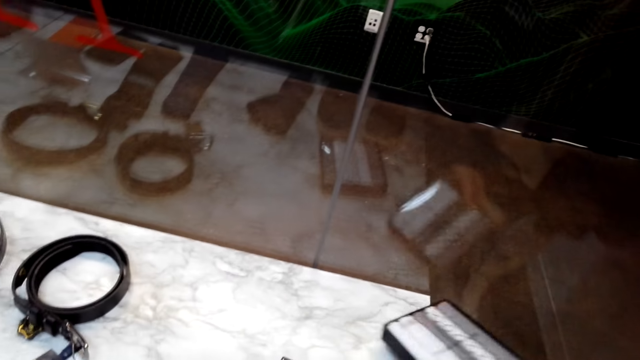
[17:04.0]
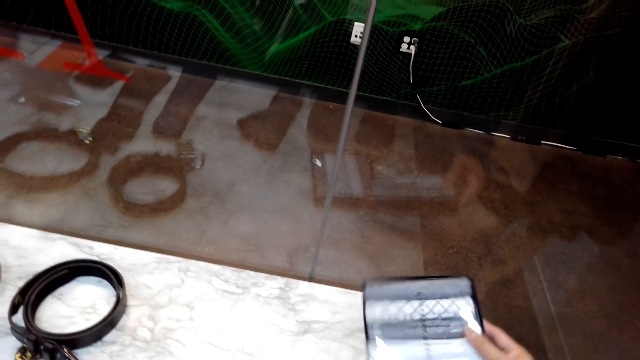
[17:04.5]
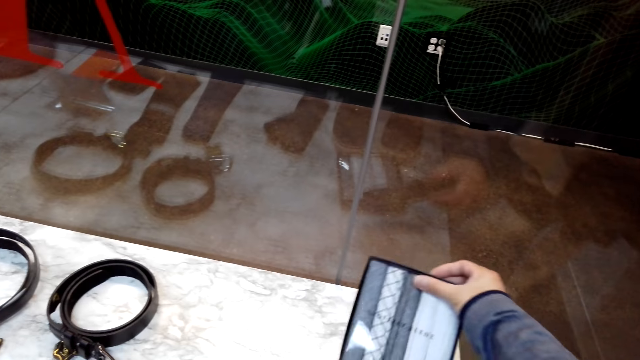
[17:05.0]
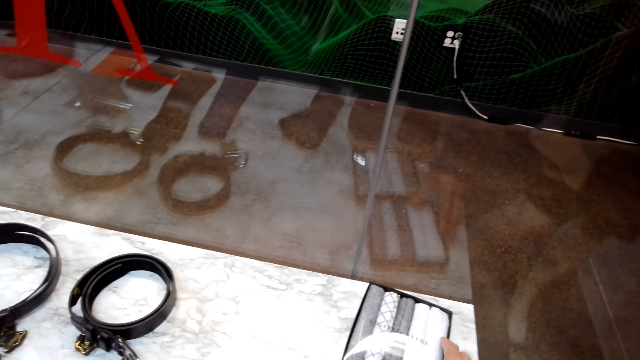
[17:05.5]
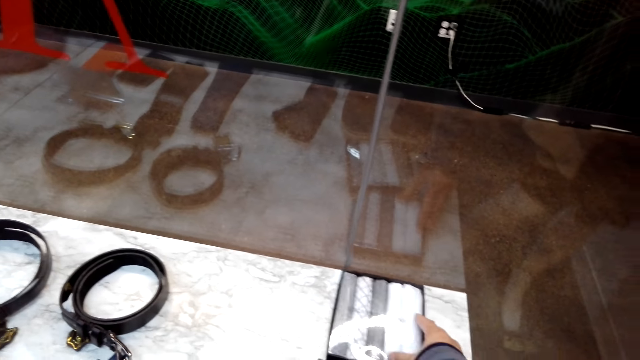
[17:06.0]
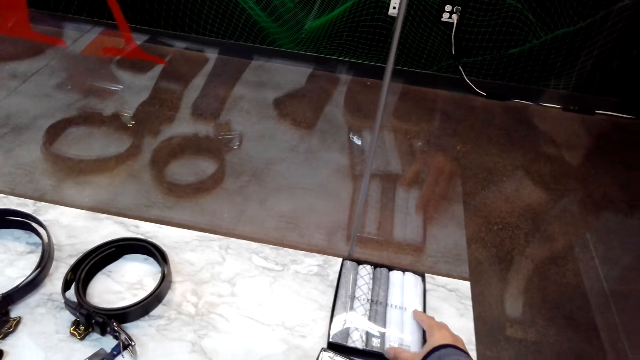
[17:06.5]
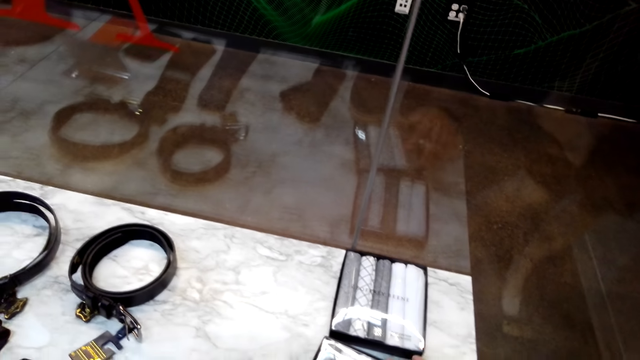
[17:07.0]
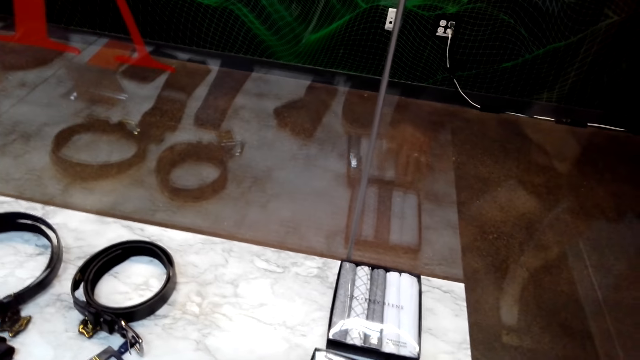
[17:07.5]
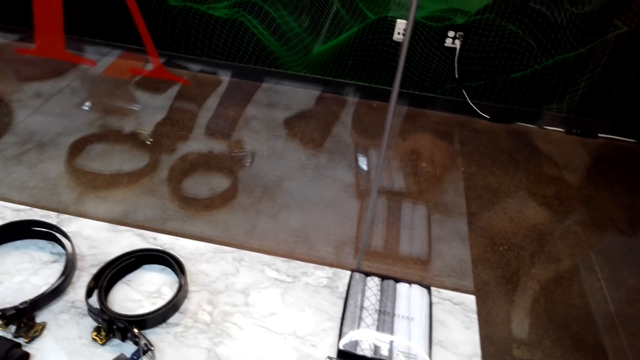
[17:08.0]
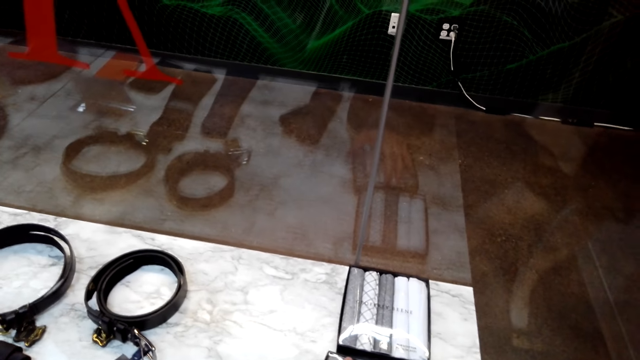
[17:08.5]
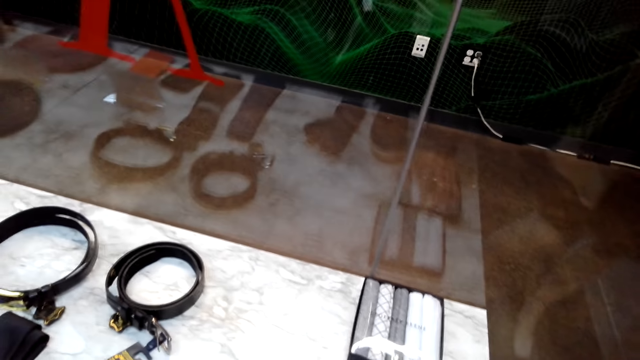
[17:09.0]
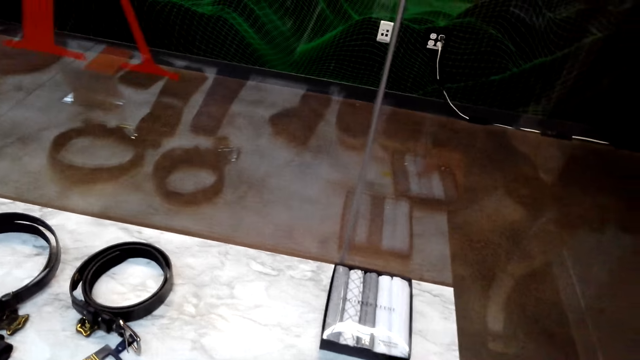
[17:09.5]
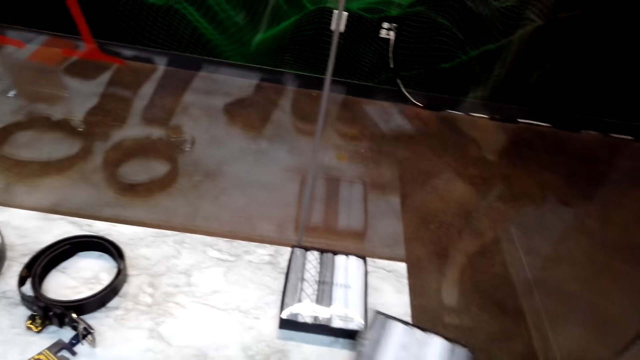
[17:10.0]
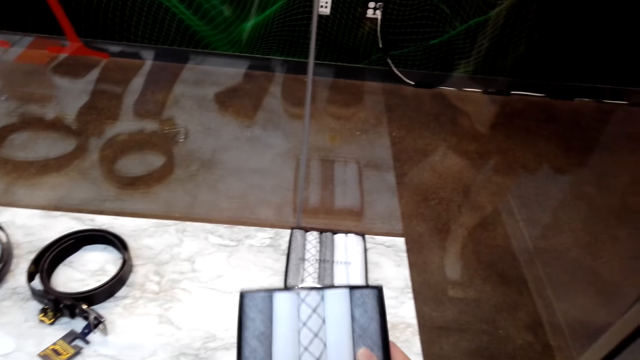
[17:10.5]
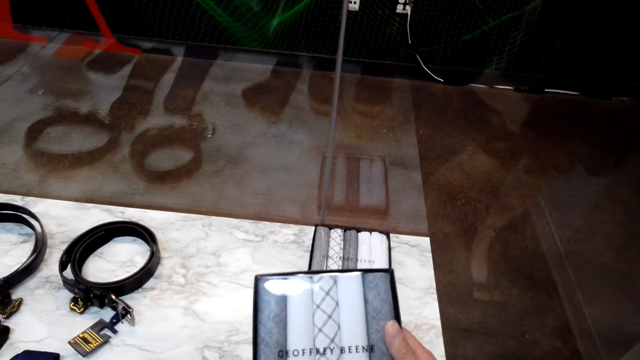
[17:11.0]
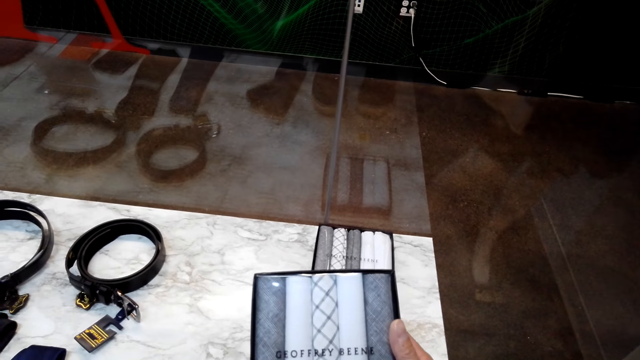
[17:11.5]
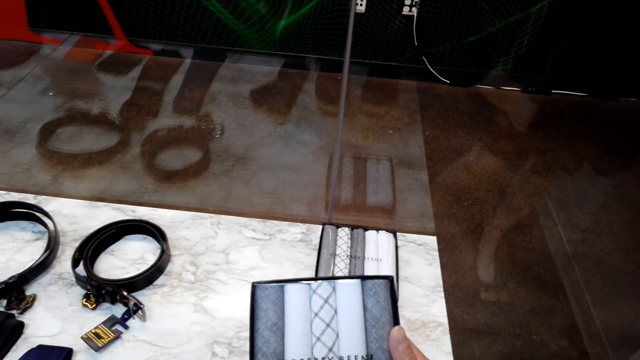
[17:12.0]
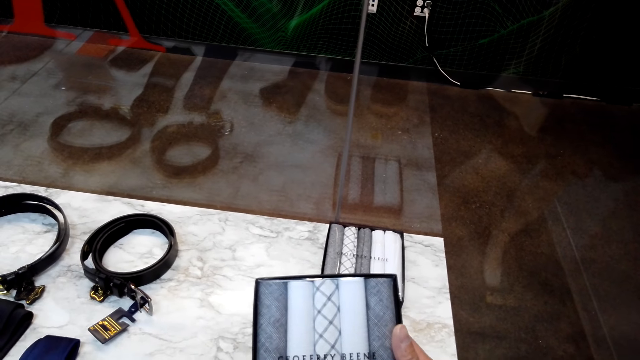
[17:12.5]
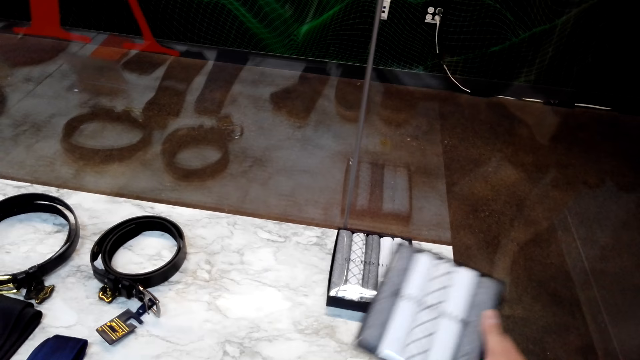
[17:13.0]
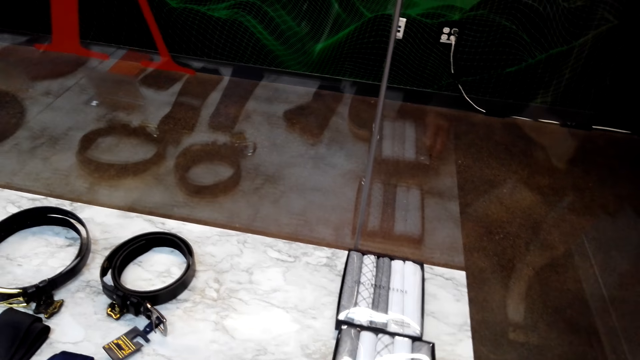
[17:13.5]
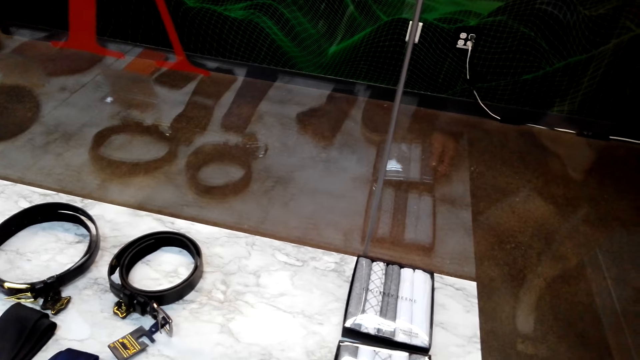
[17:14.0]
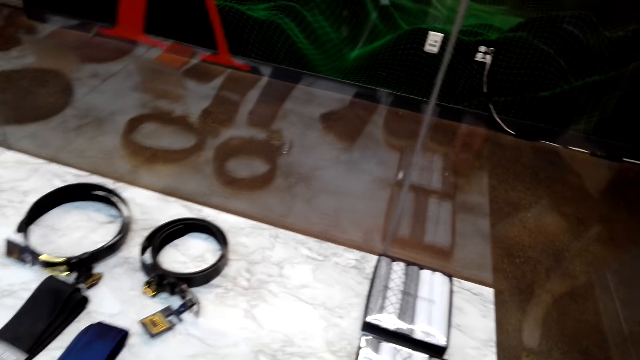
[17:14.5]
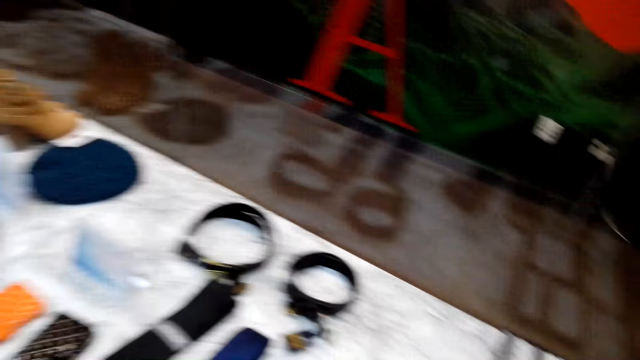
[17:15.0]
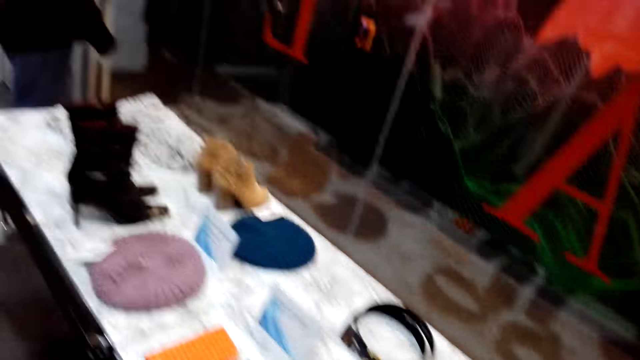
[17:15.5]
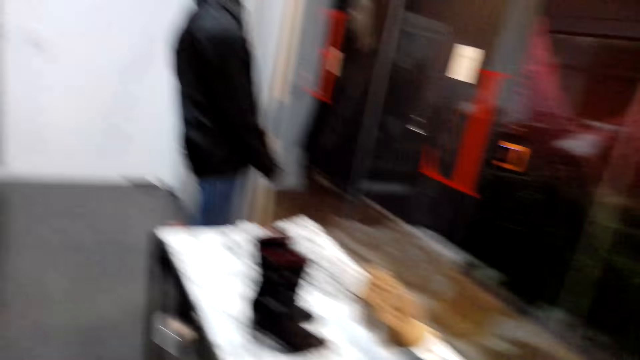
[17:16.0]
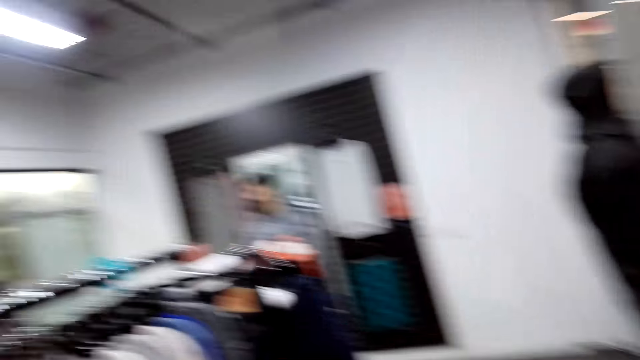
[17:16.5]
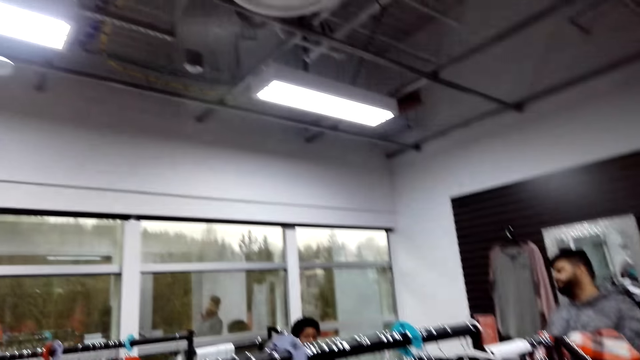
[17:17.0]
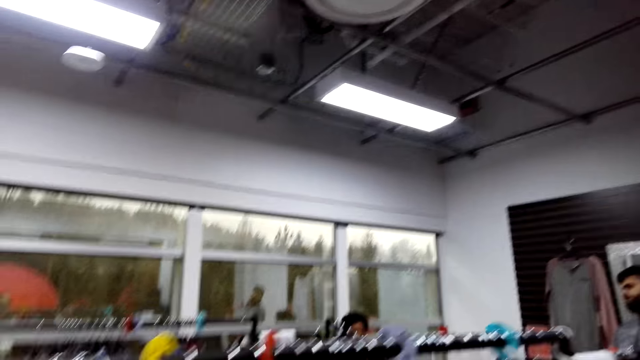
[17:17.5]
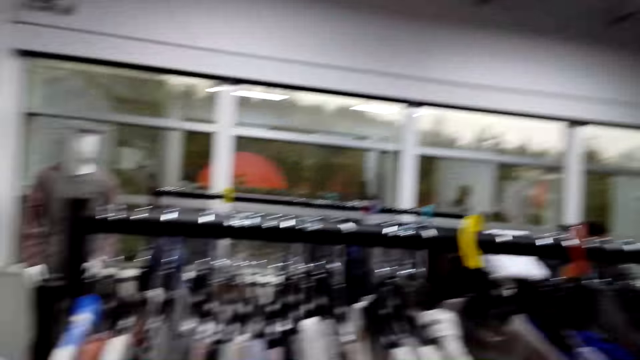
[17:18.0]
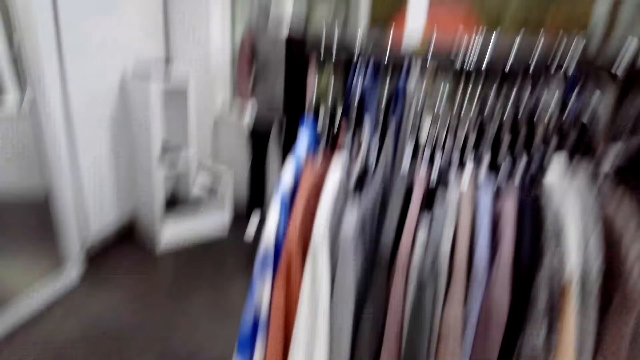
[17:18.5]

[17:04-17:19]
The camera wearer picks another box on the table. They place the box on the table. They check a box of t-shirts. They place another box of t-shirts on the table.

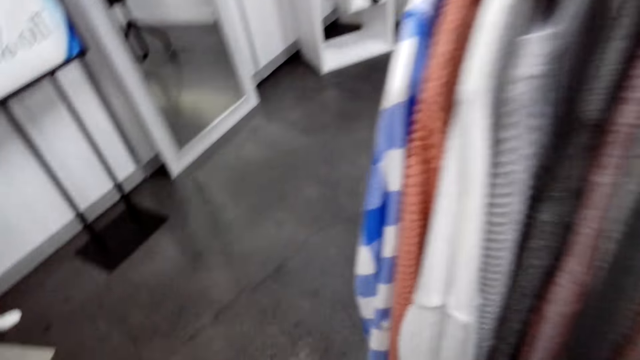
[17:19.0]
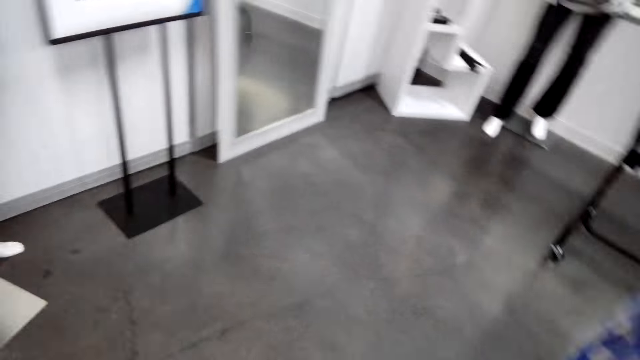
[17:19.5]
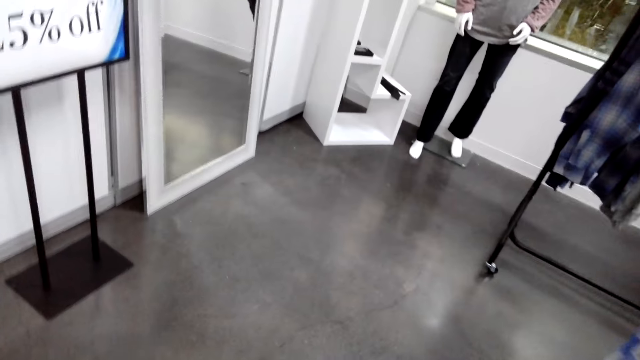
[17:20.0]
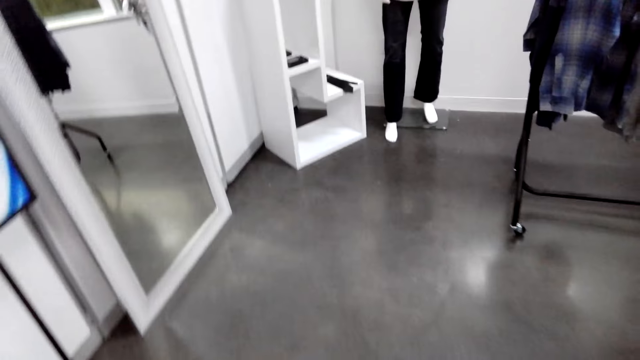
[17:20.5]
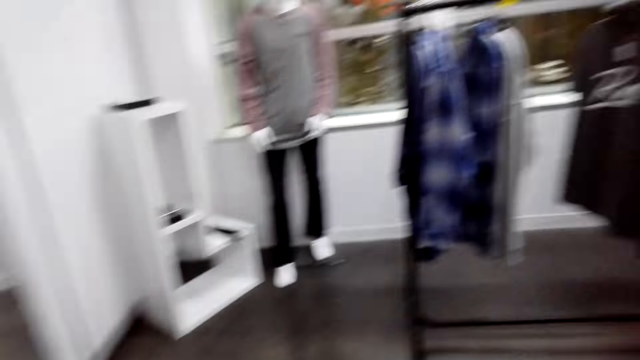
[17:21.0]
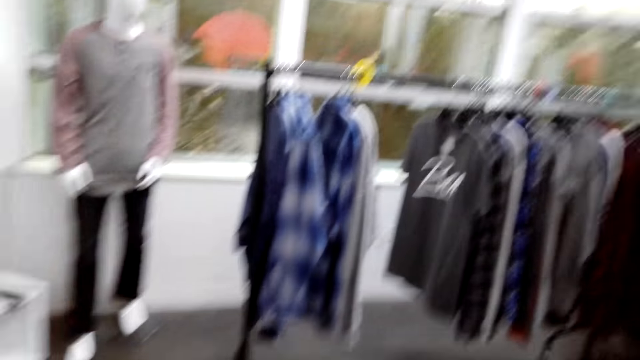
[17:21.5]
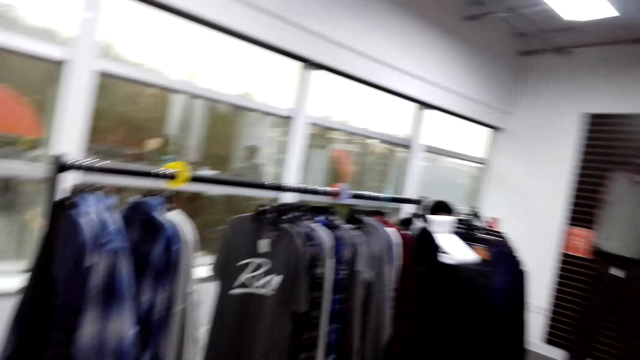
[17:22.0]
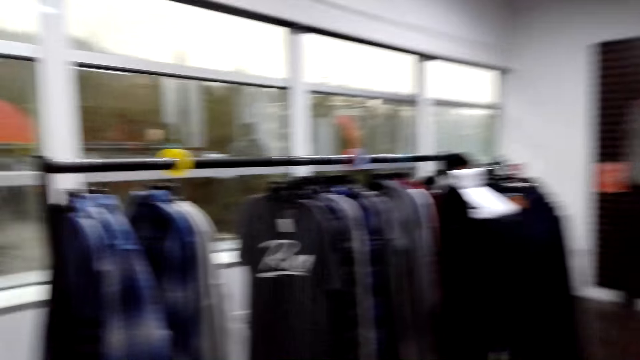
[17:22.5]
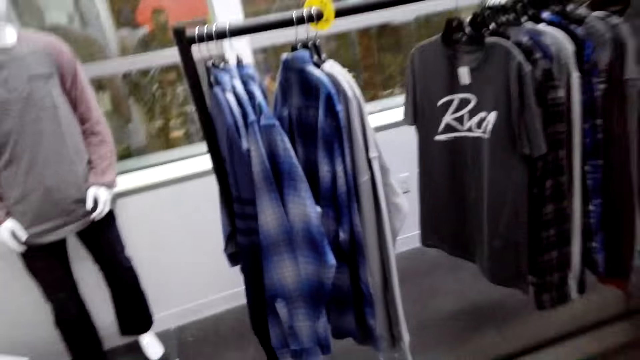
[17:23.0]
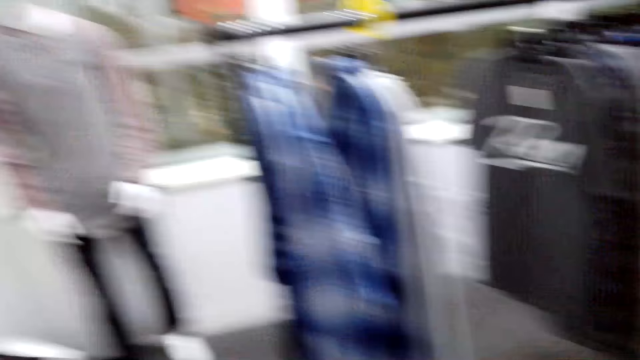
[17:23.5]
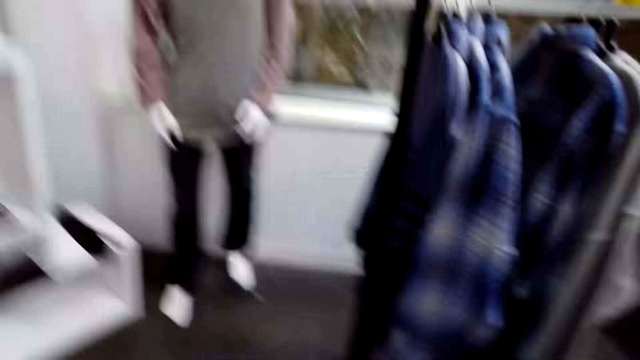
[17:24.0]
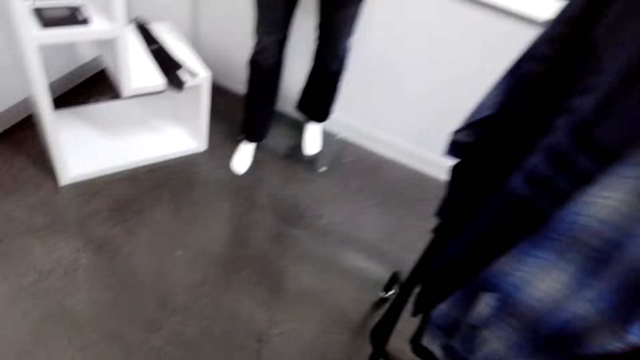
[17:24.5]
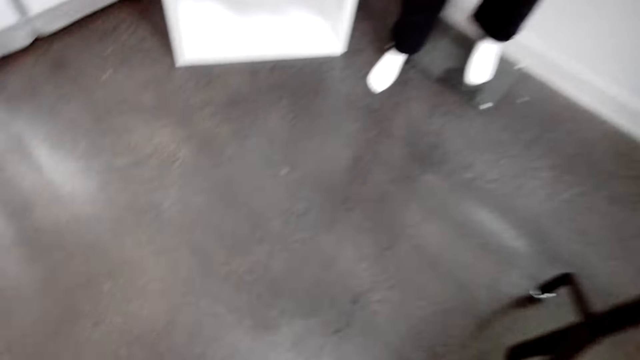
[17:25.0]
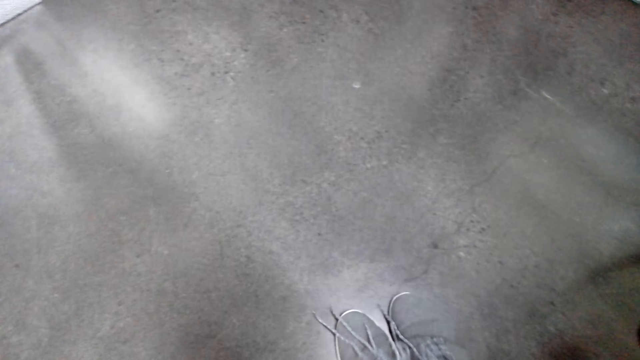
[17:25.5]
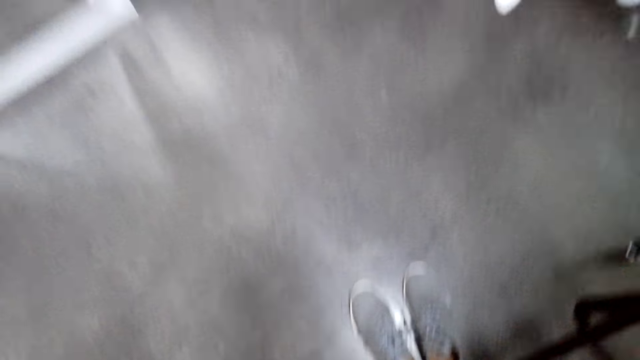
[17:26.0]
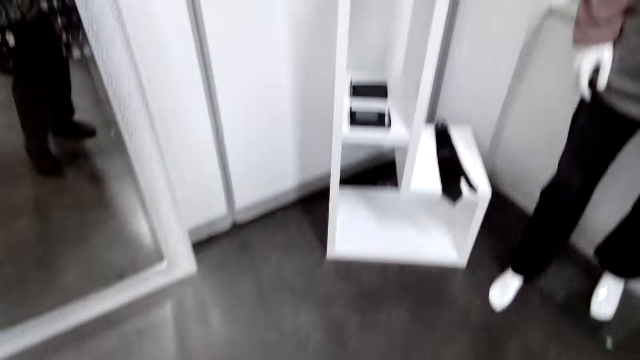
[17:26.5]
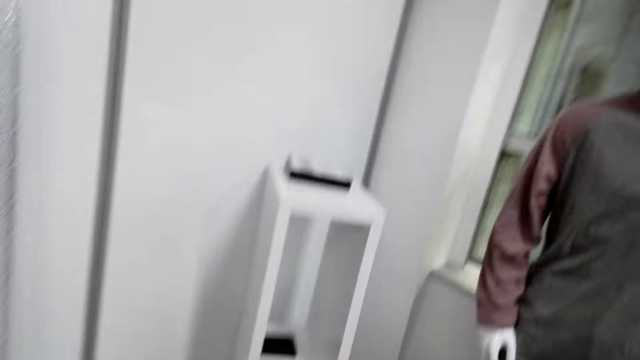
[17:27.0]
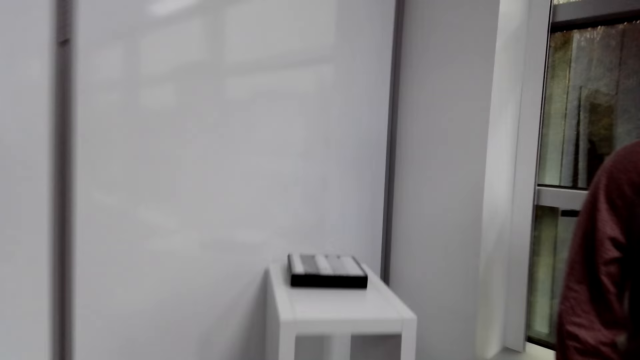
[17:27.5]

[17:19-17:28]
The camera wearer moves shoes on the floor.
